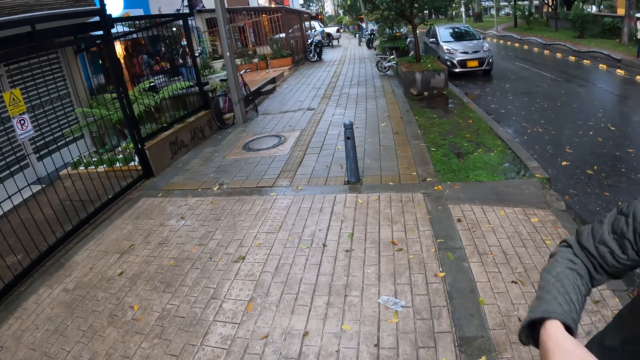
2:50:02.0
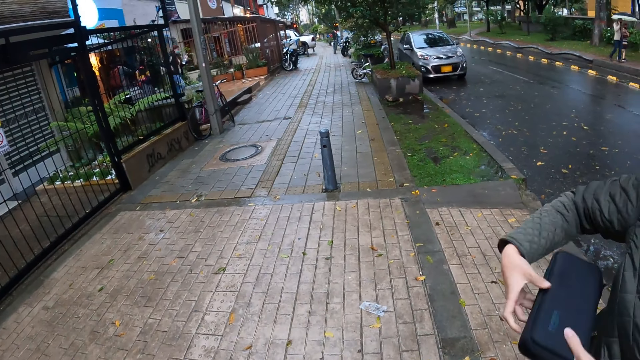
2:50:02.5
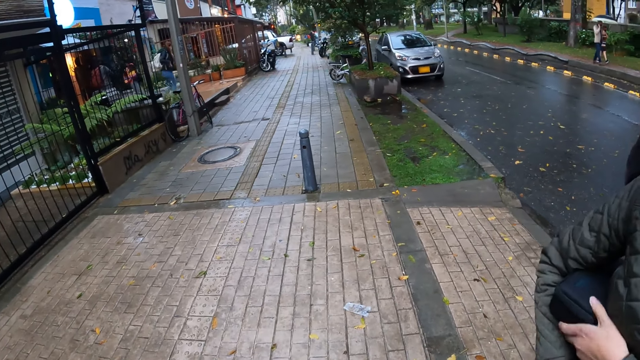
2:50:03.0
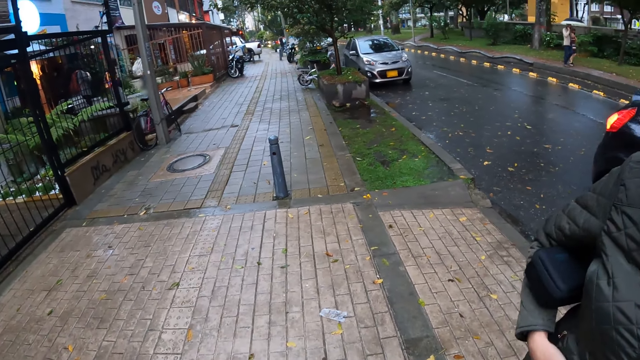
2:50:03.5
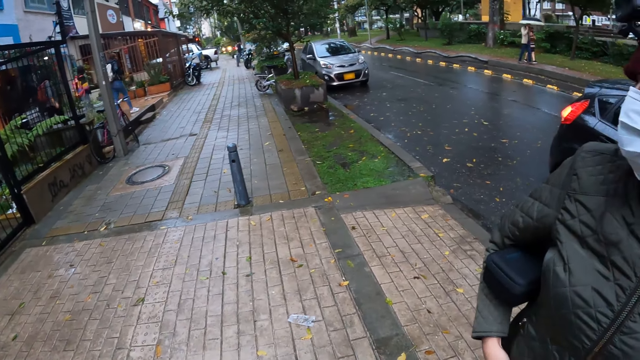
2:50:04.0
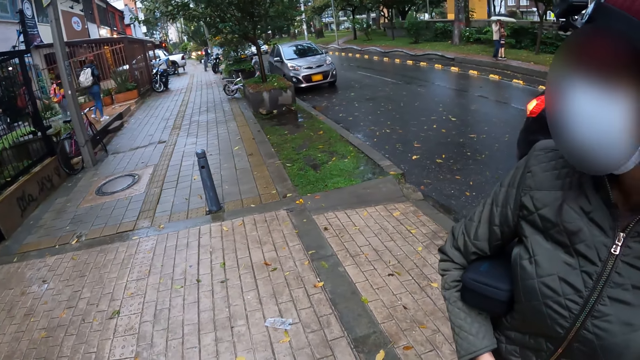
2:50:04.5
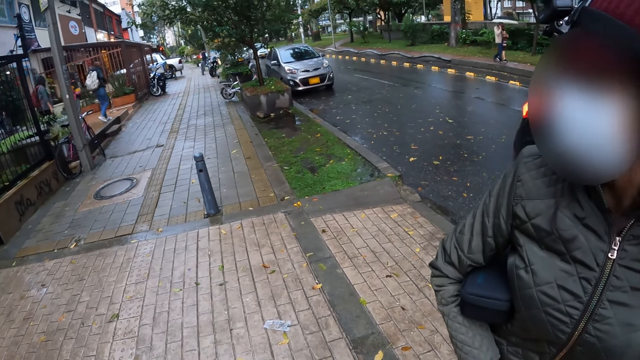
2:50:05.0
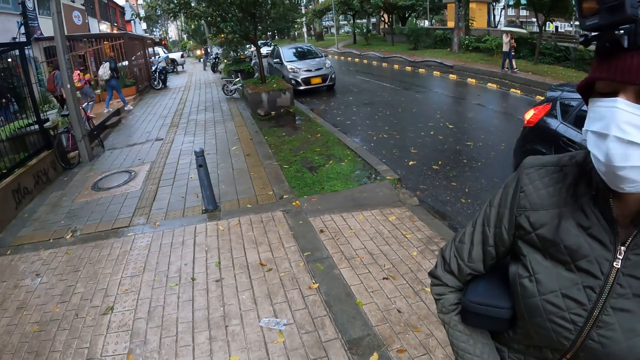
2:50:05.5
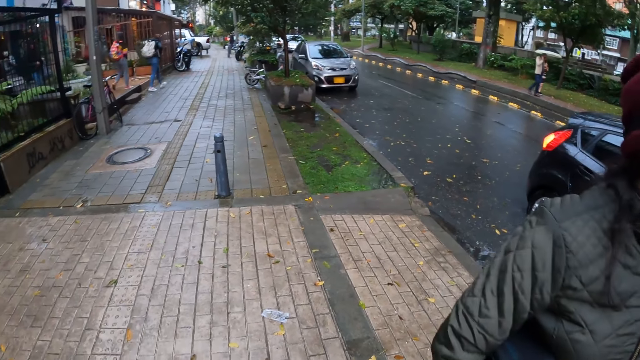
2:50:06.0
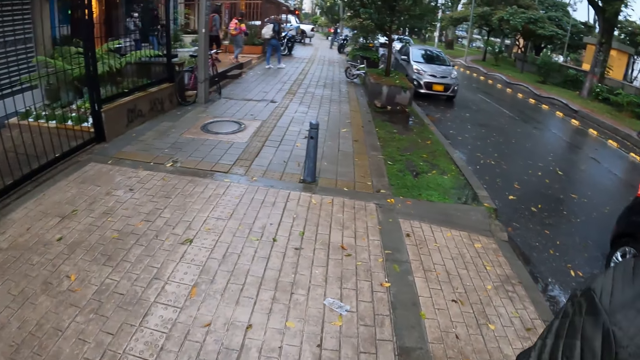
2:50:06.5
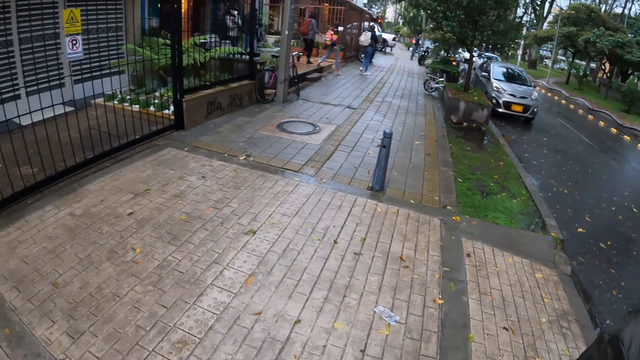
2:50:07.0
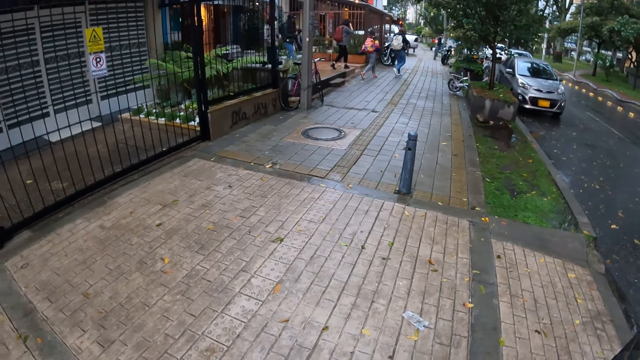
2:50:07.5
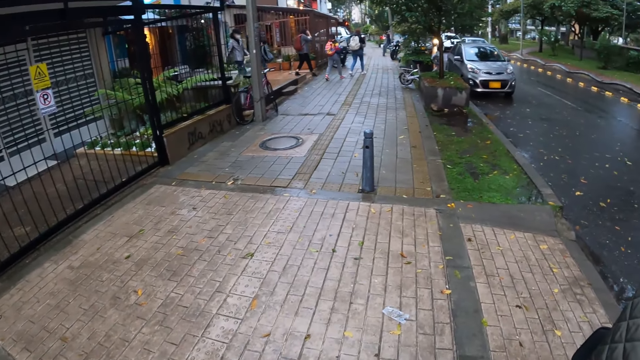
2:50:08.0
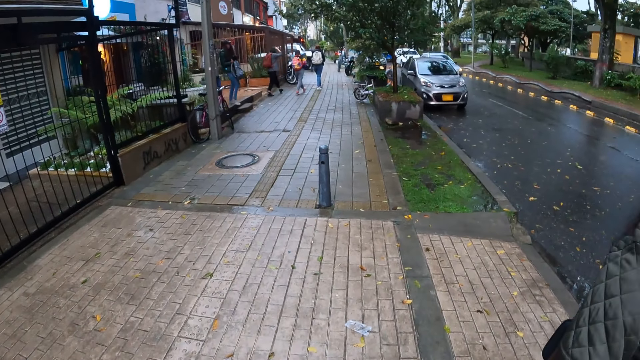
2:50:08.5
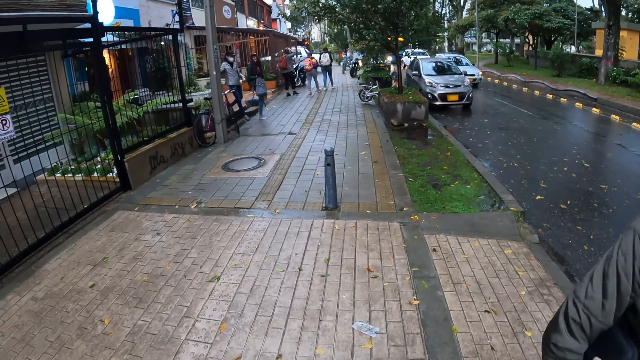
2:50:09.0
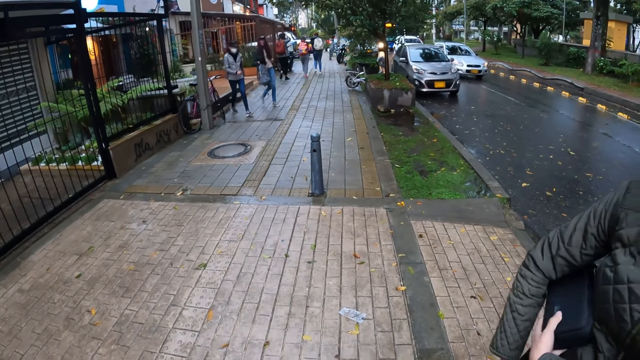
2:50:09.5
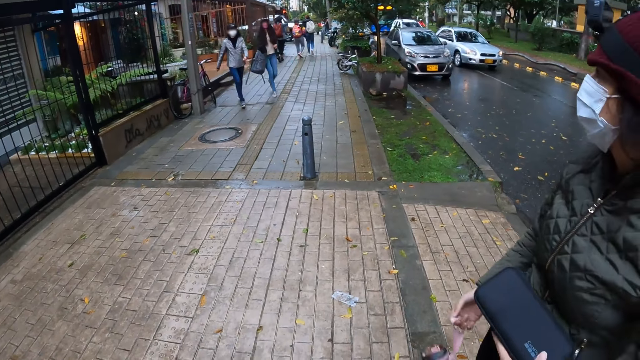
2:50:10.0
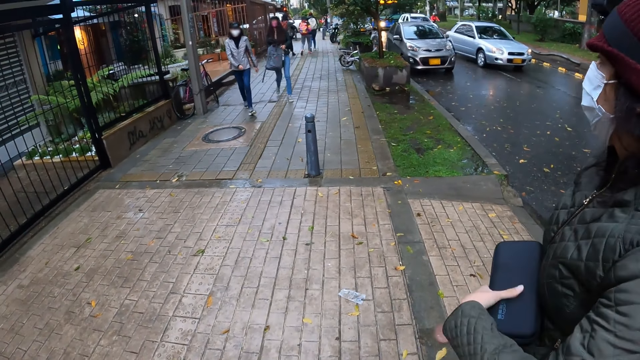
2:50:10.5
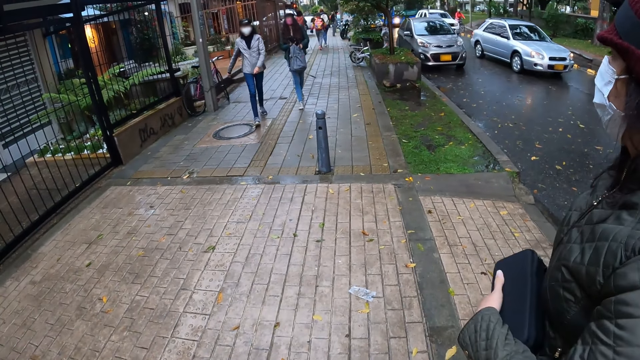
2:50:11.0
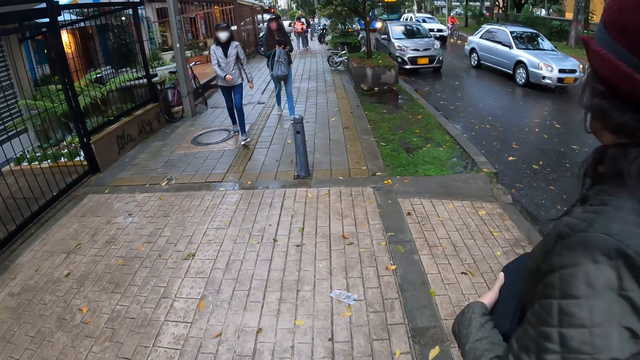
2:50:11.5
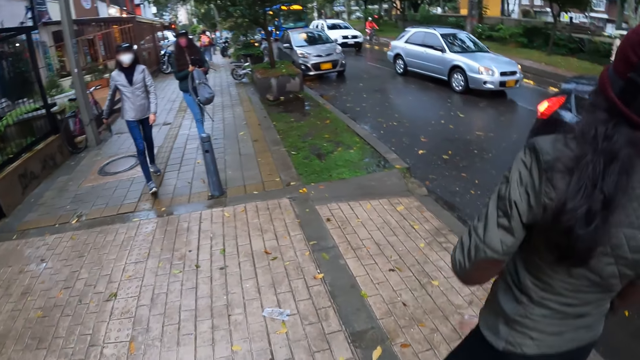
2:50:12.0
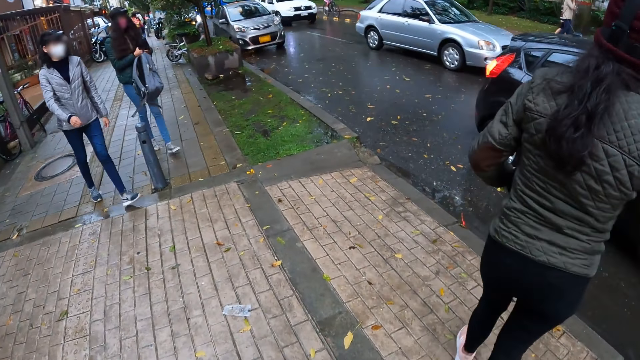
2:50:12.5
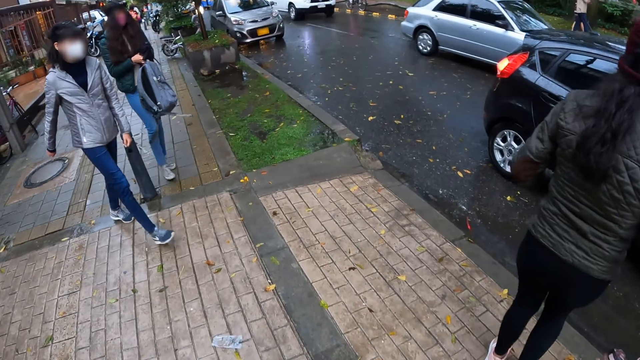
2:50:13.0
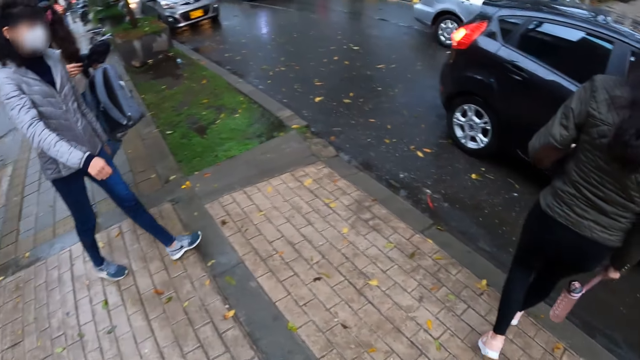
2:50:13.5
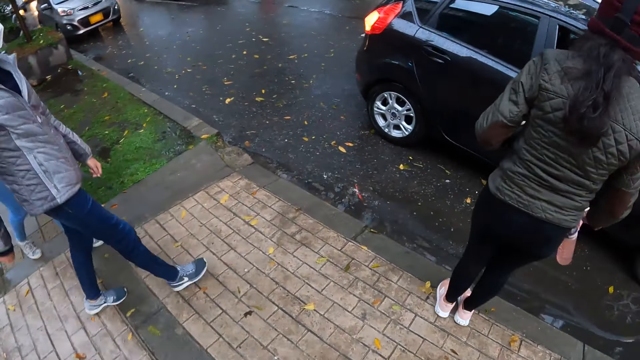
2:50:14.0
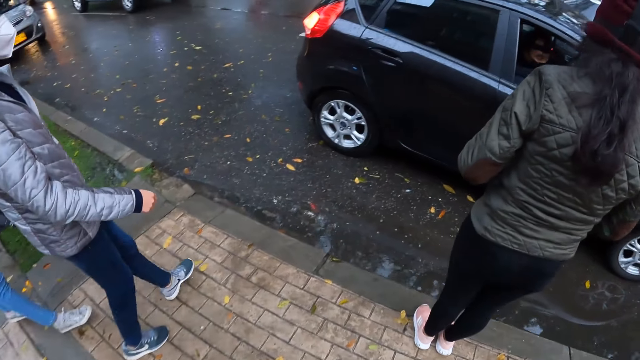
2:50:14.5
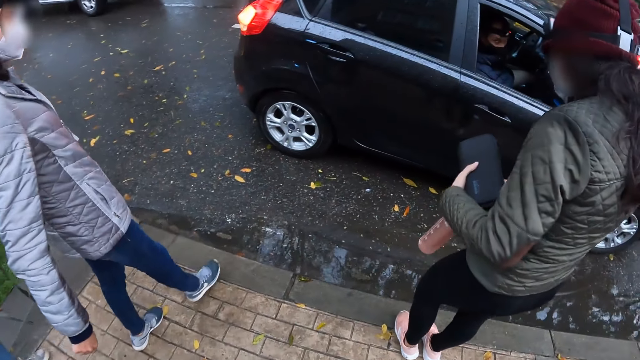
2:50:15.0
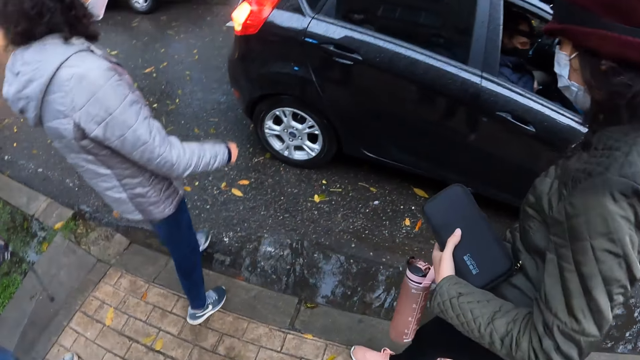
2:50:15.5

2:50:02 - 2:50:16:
The woman holds the pouch with both hands and passes the pouch under her right armpit with her left hand. Another woman walks on the pavement. A third woman walks on the pavement. The third woman holds a grey bag and an umbrella with her right hand. The first woman removes the pouch from her right armpit with her left hand and holds the bottle of water with her right hand. The third woman passes the grey bag and the umbrella from her right hand to her left hand. The first woman walks towards the car.

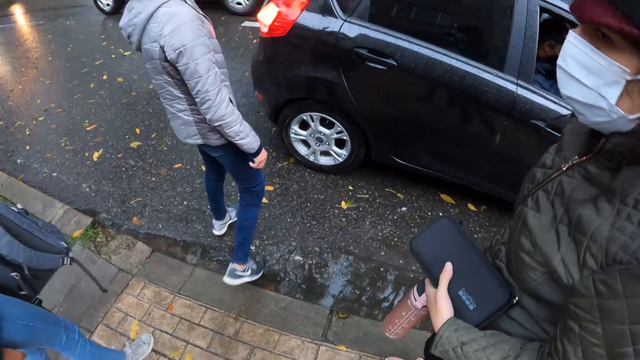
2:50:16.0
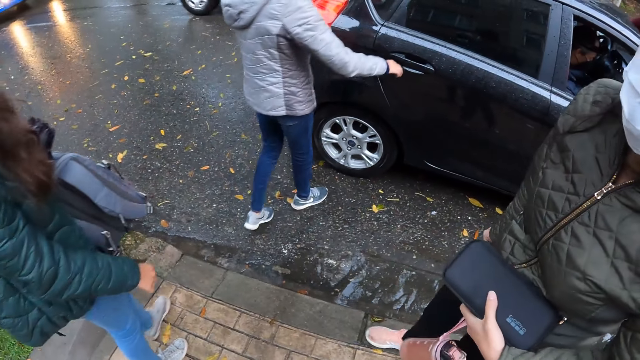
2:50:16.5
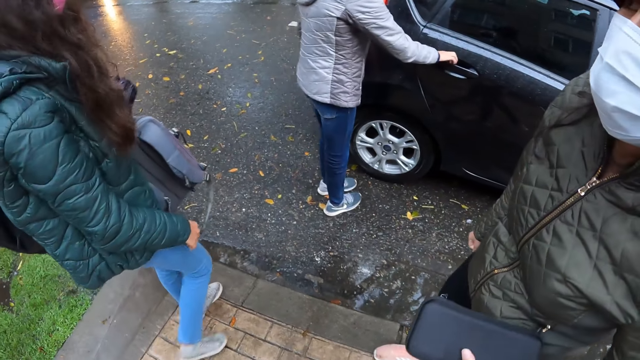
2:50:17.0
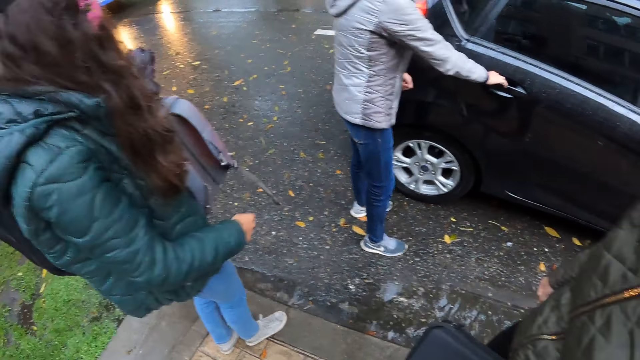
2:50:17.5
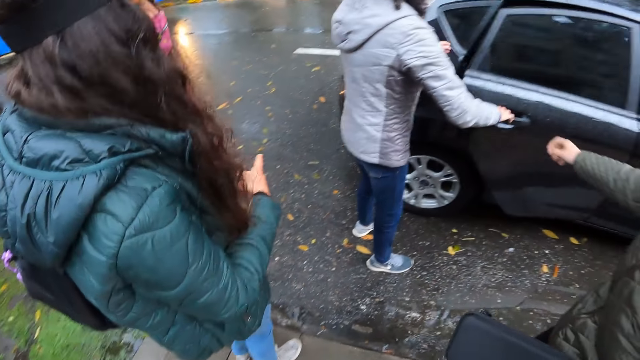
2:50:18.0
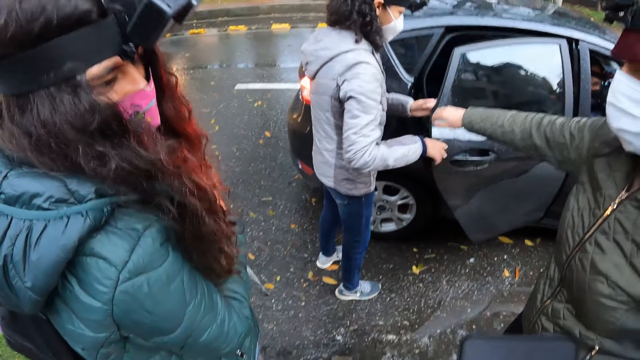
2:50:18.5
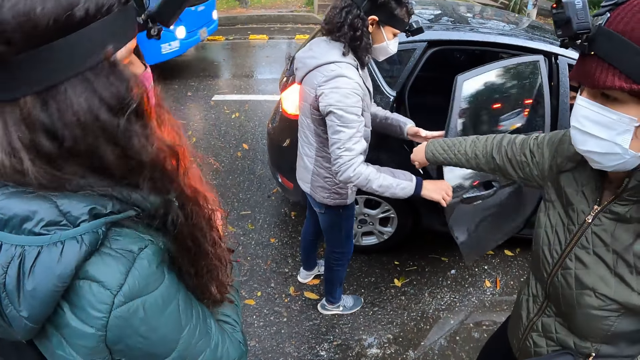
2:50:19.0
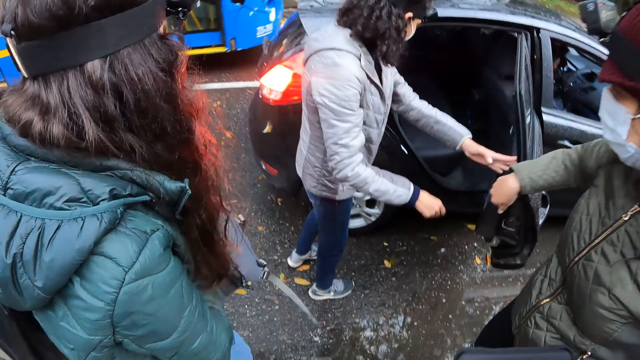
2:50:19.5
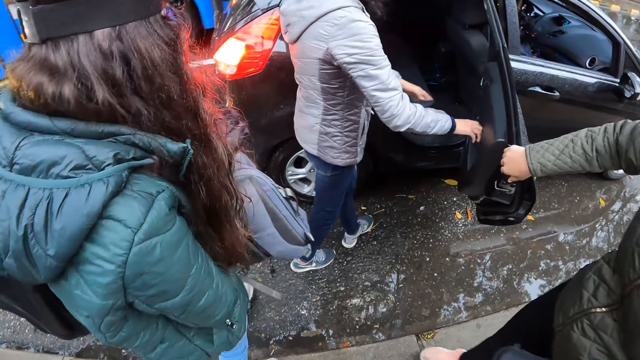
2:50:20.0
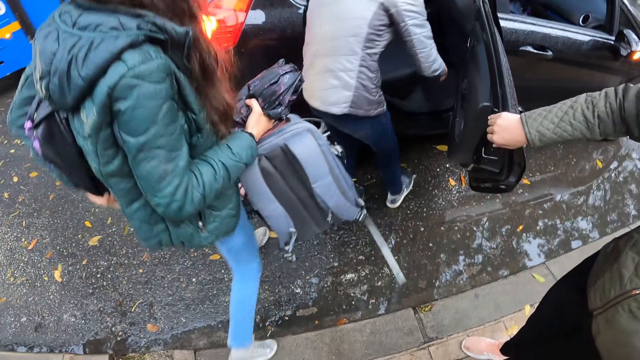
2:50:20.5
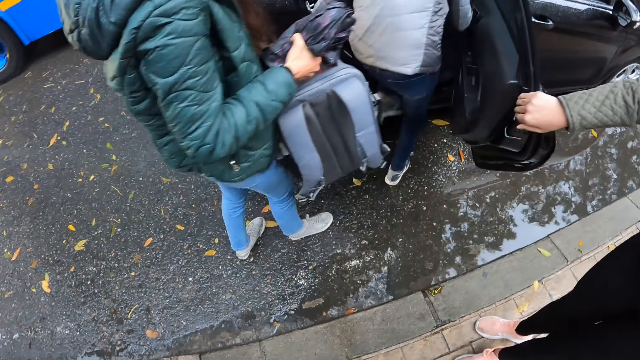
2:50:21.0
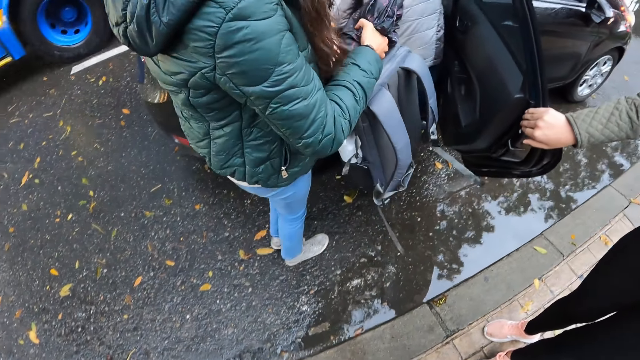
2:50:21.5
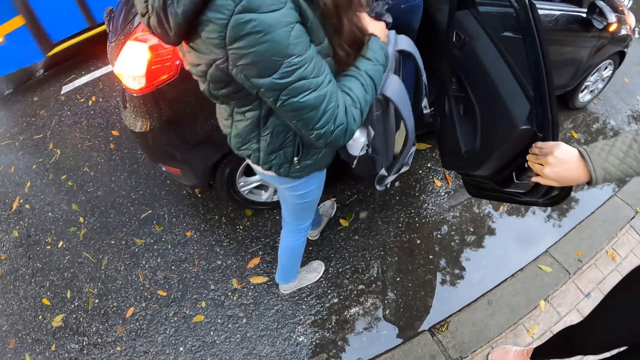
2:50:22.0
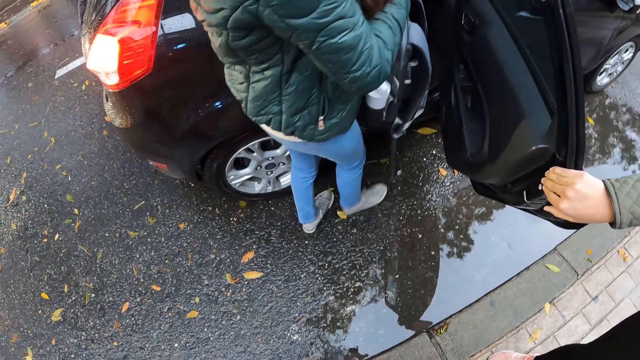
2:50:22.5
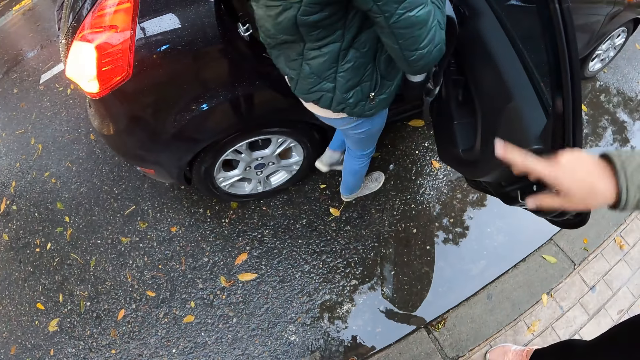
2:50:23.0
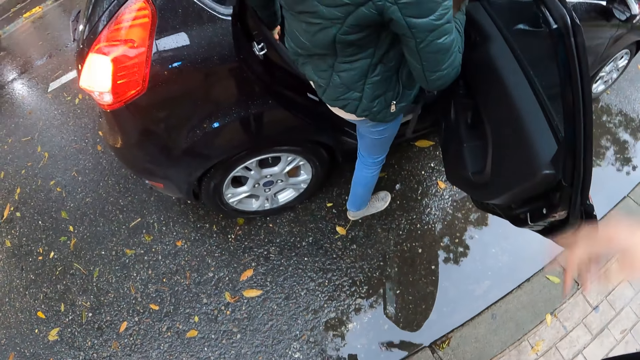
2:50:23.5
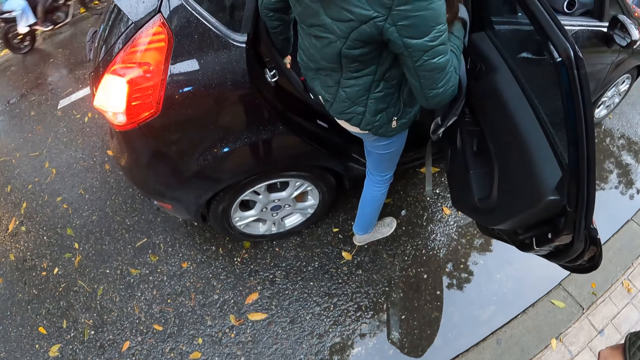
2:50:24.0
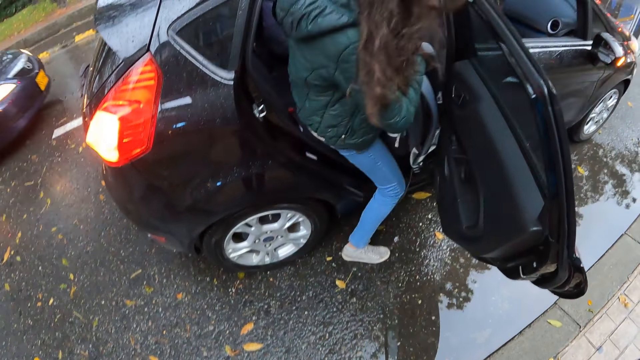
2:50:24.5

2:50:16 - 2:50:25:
The second woman opens the car door with both hands. The first woman holds the car door with her right hand. The second woman enters the car. The third woman enters the car. The first woman points her finger out.
